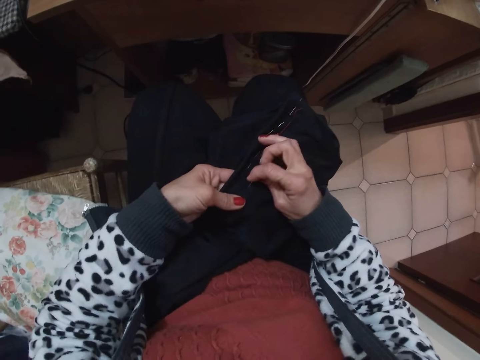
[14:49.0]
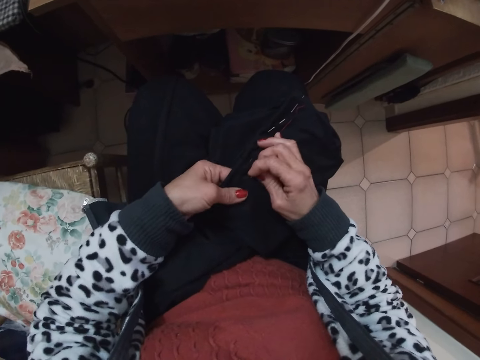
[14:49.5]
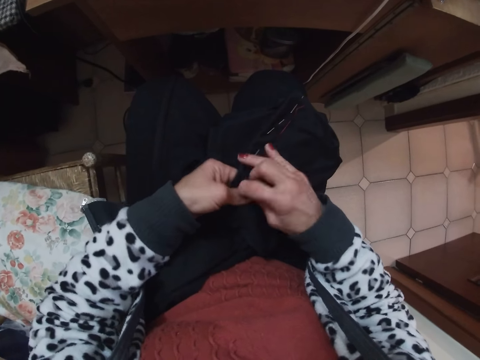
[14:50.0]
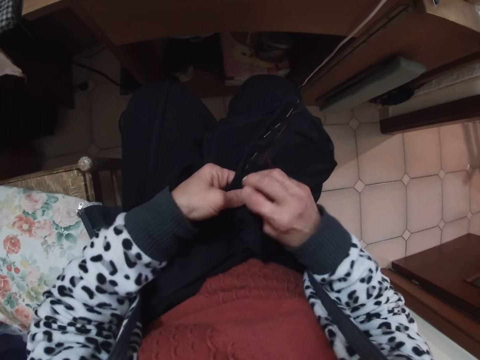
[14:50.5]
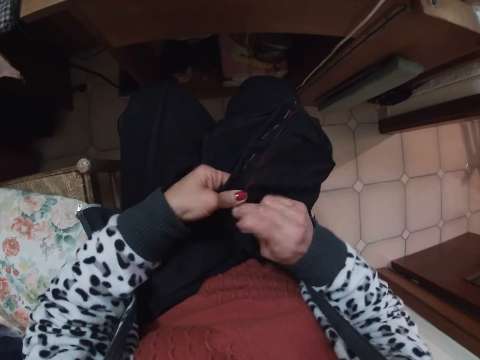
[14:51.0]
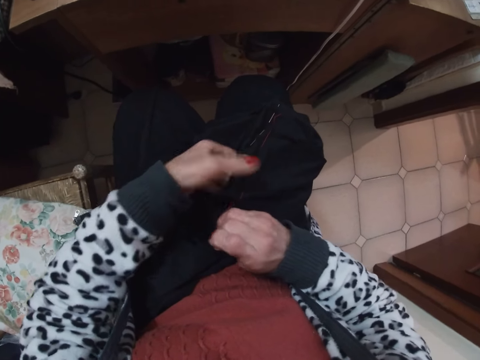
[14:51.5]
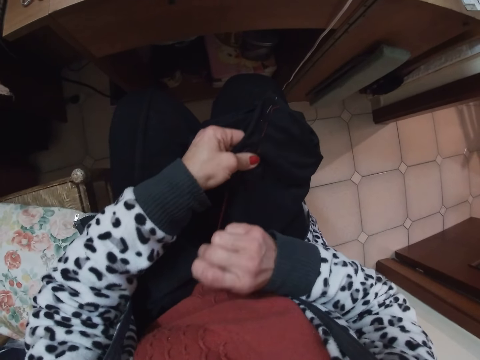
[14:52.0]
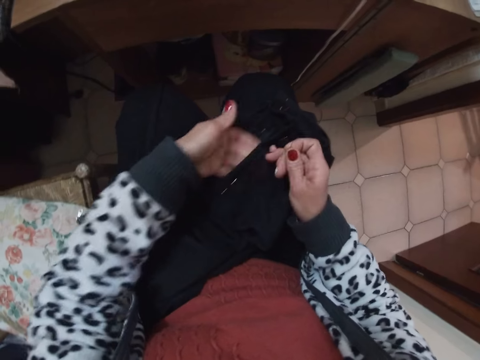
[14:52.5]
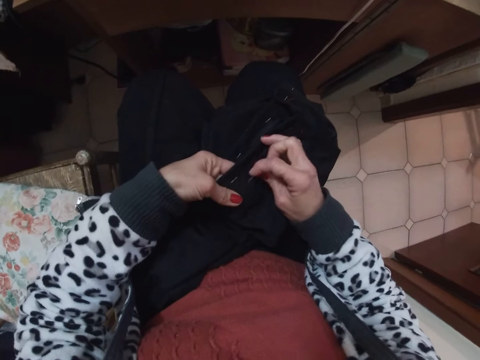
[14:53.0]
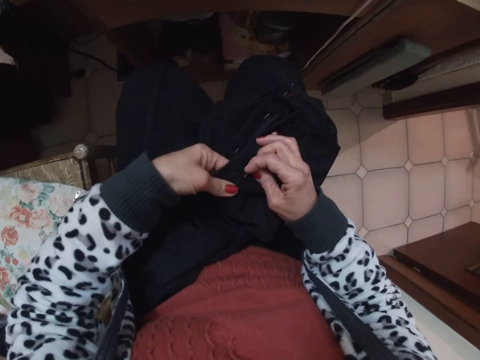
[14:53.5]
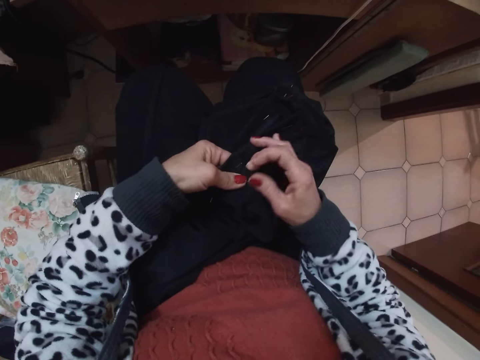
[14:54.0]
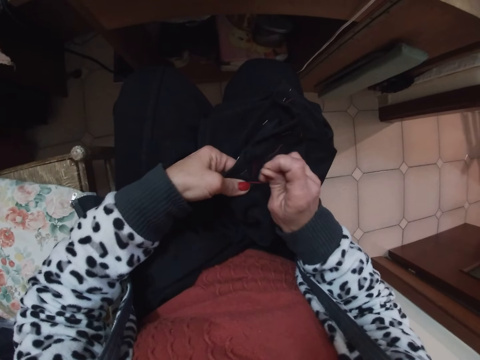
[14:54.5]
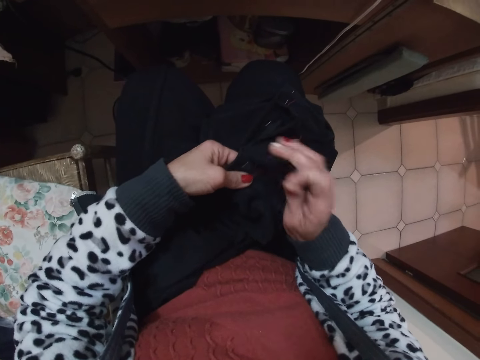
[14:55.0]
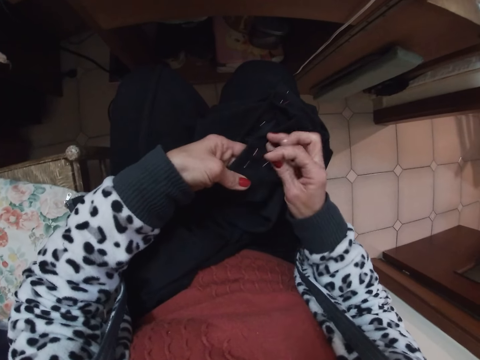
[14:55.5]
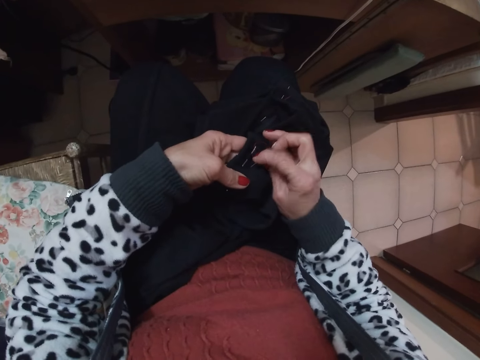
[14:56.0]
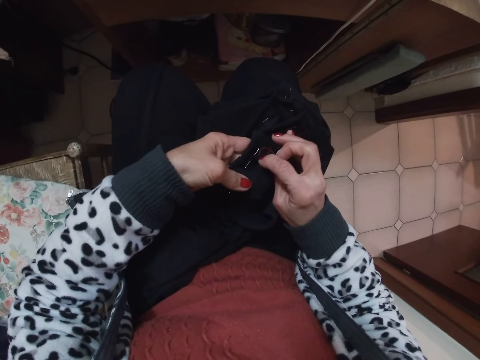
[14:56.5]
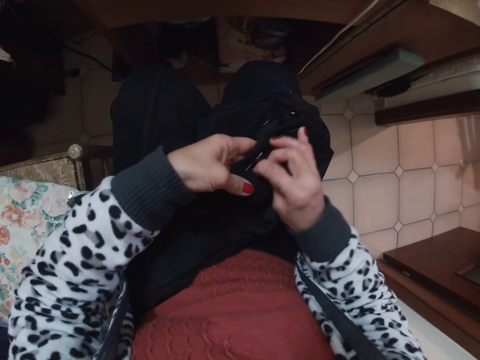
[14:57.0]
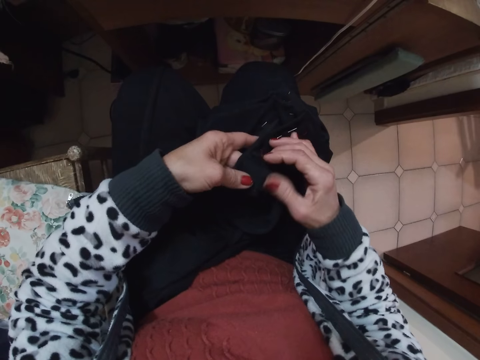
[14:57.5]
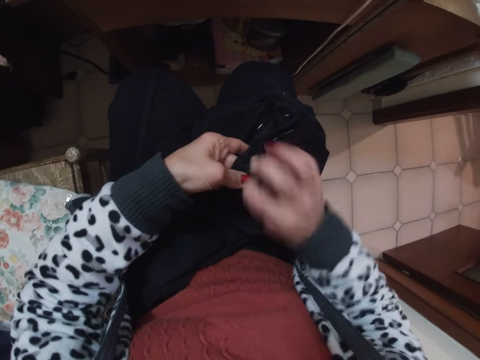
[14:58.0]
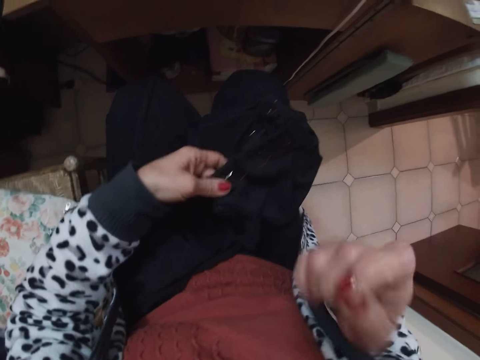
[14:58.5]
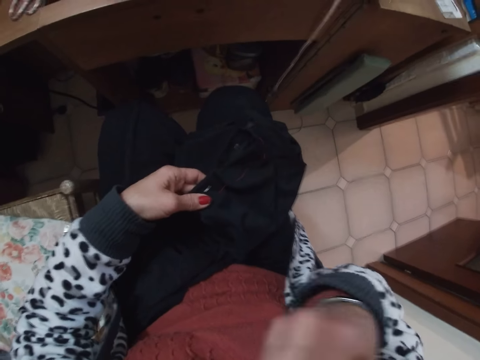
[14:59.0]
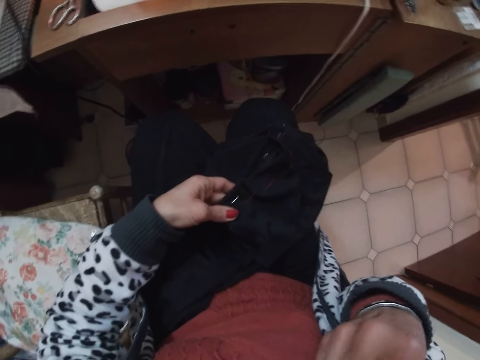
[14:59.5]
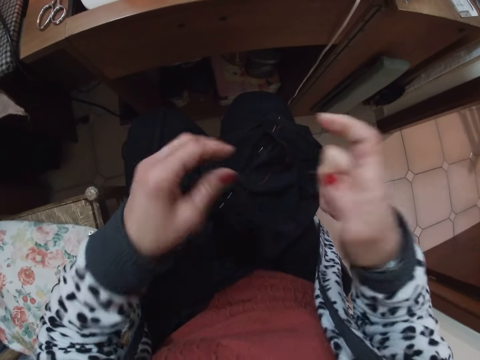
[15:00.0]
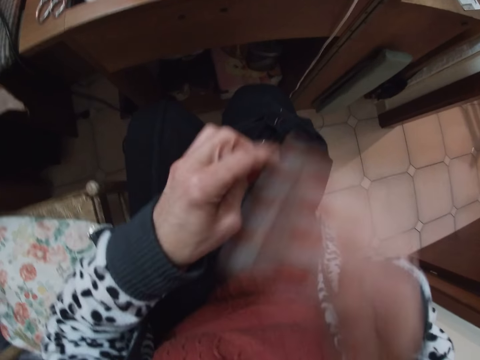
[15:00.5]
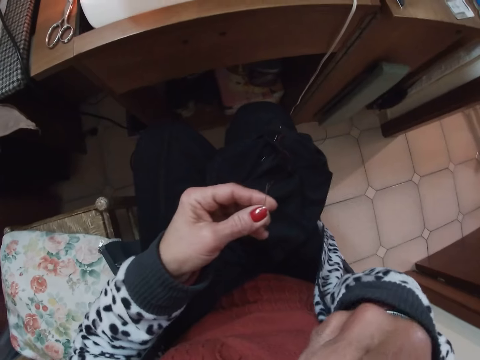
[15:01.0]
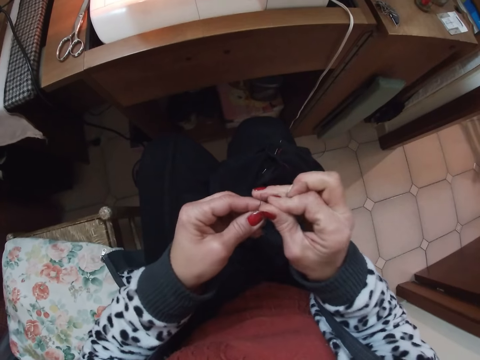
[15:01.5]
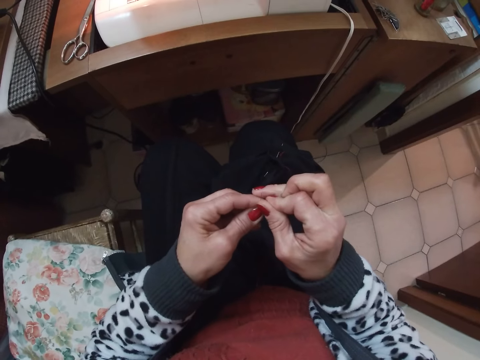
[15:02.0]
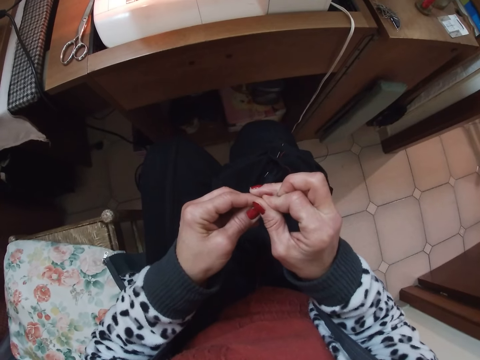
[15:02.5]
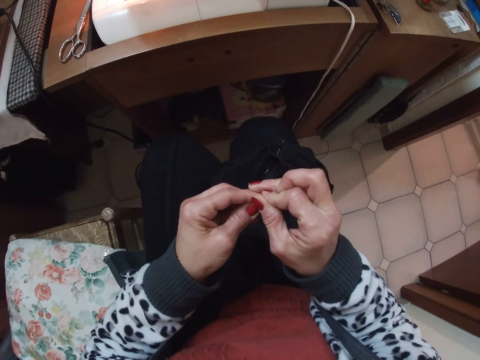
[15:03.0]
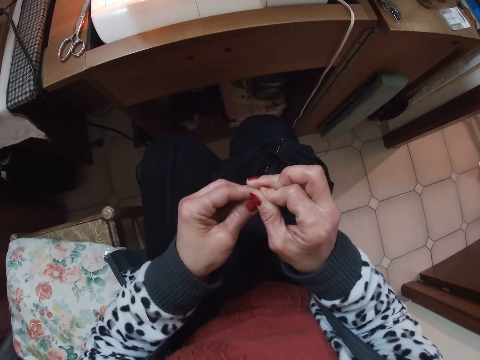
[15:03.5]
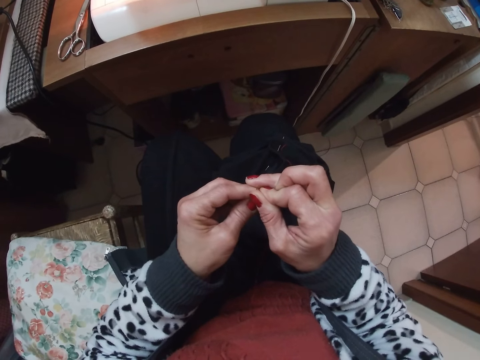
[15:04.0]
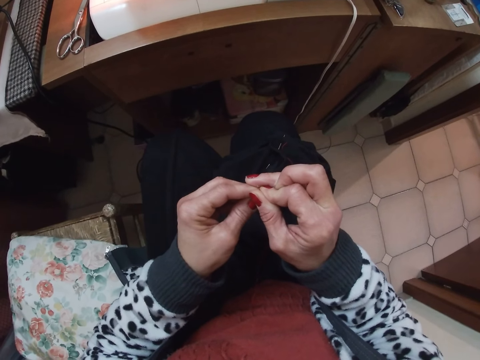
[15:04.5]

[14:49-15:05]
The camera wearer removes a hand from the garment. They hold the garment. They remove a hand from the garment. They hold the garment. They remove the needle from the garment. They remove a hand from the garment. They exchange the needle to the other hand. They fix the thread in the needle.

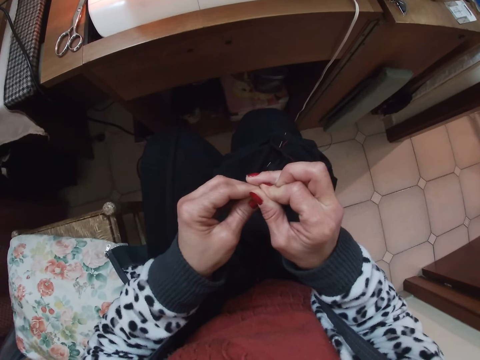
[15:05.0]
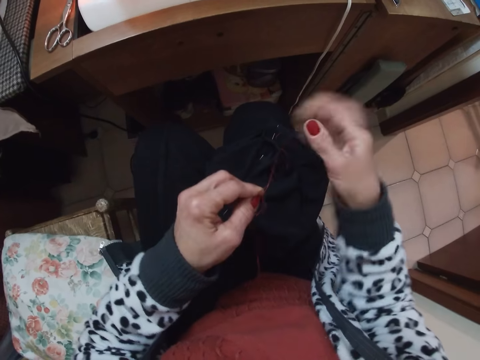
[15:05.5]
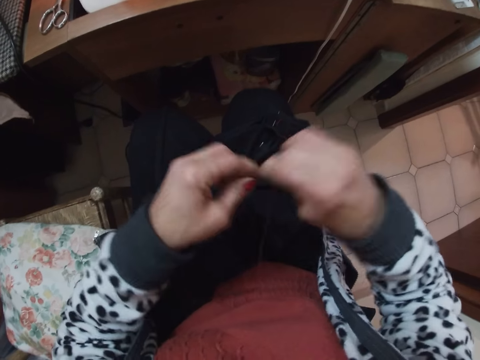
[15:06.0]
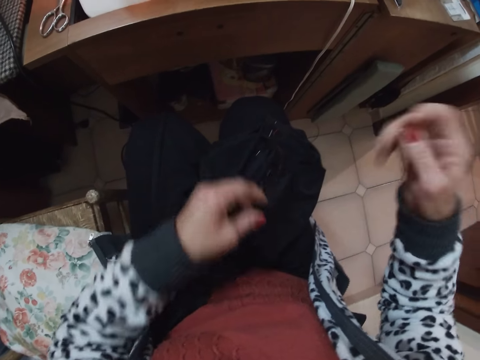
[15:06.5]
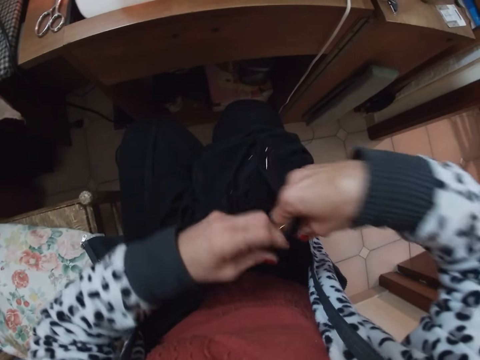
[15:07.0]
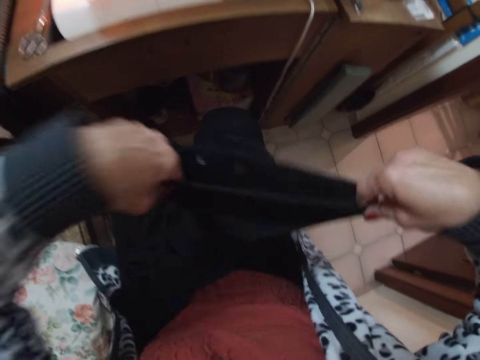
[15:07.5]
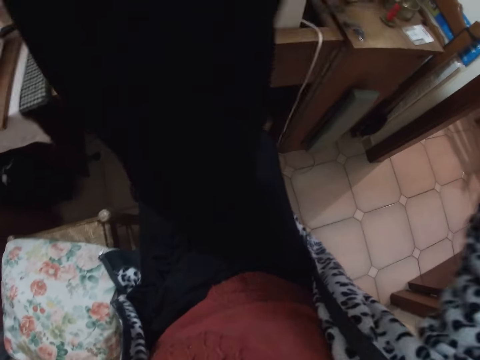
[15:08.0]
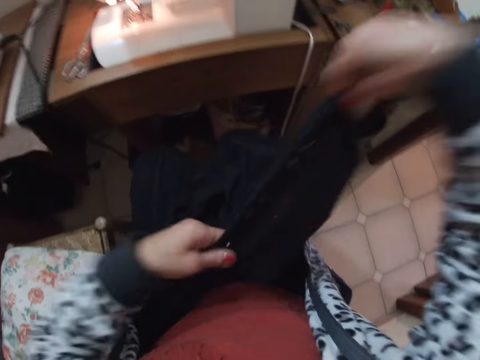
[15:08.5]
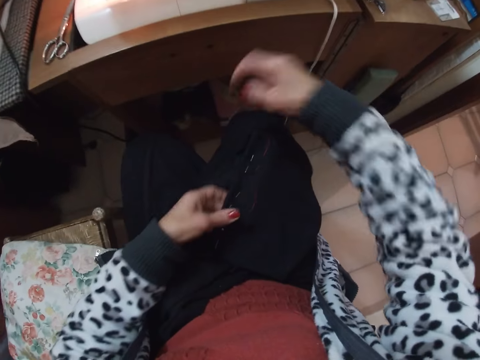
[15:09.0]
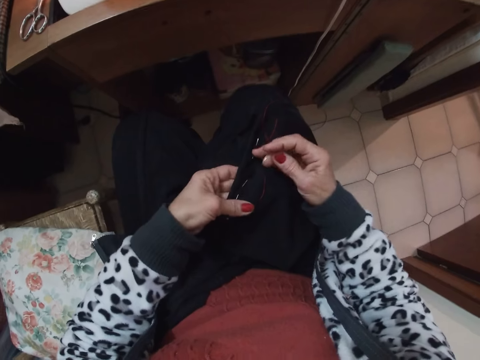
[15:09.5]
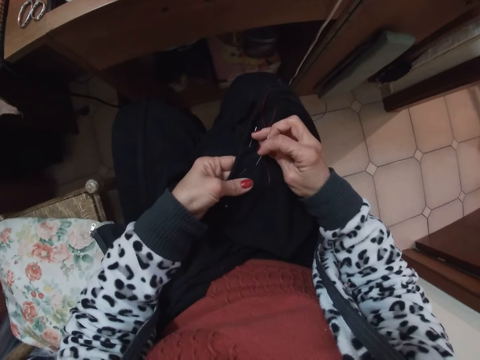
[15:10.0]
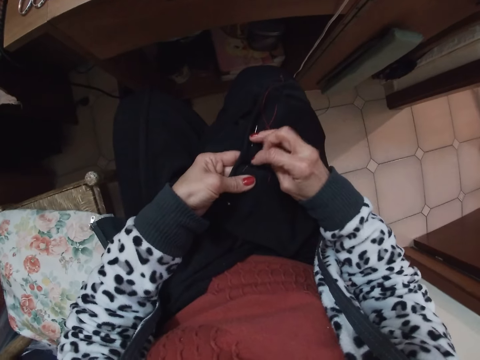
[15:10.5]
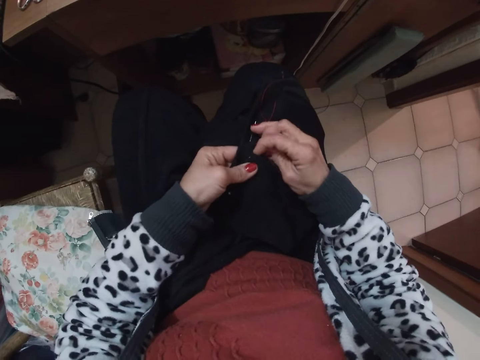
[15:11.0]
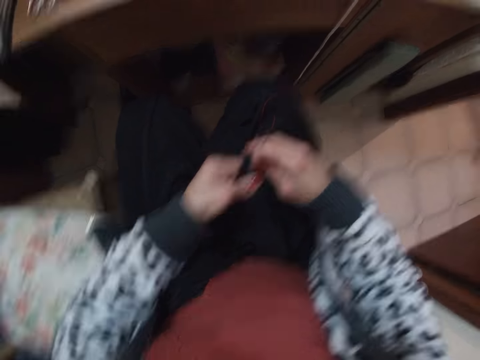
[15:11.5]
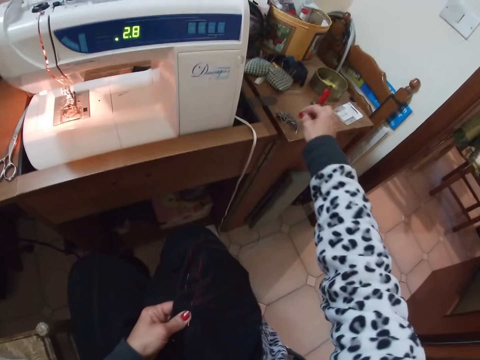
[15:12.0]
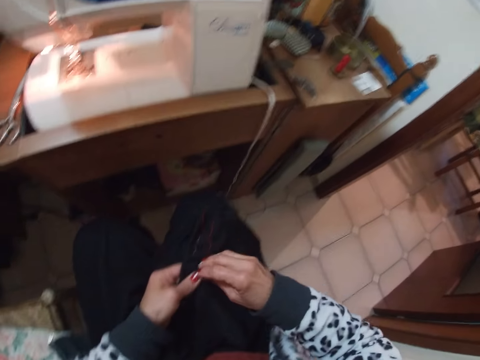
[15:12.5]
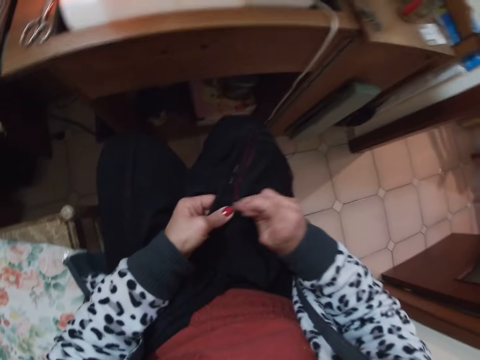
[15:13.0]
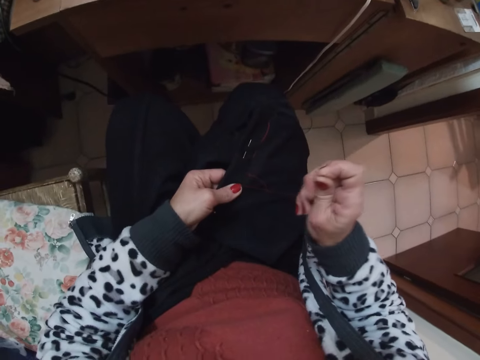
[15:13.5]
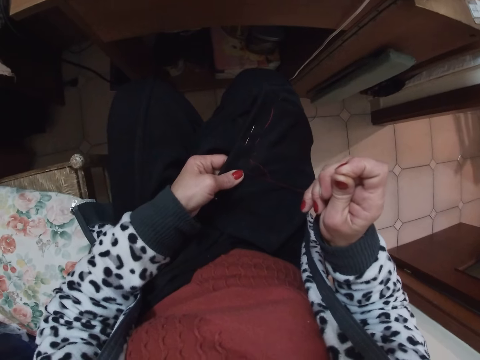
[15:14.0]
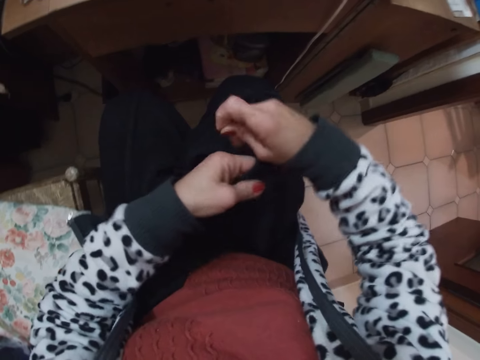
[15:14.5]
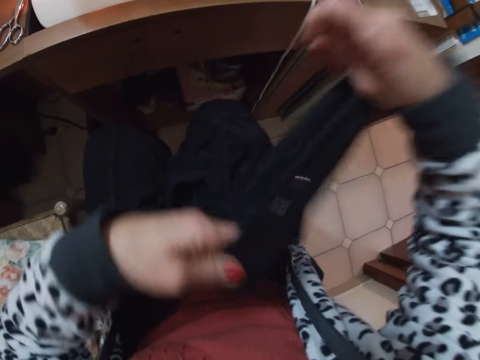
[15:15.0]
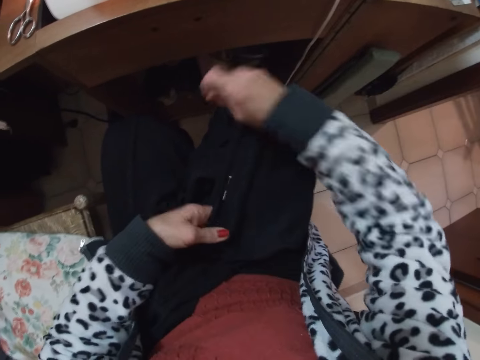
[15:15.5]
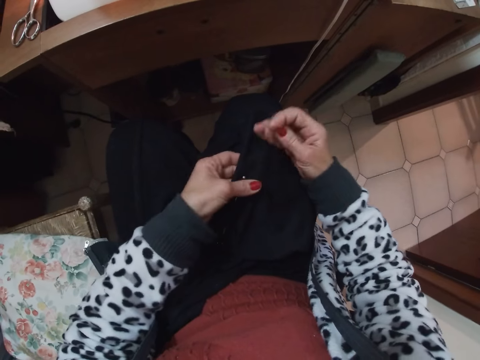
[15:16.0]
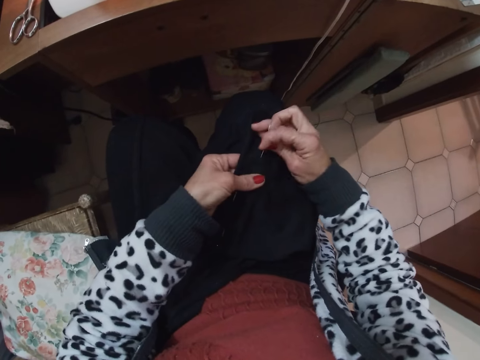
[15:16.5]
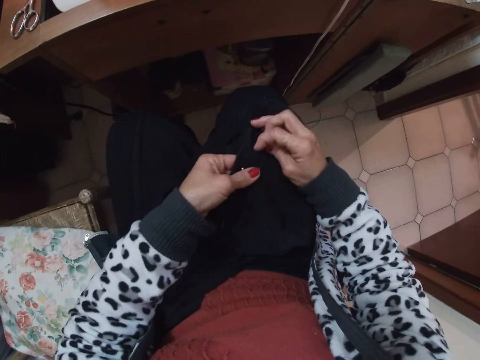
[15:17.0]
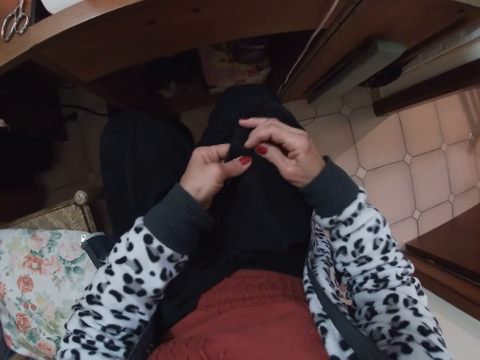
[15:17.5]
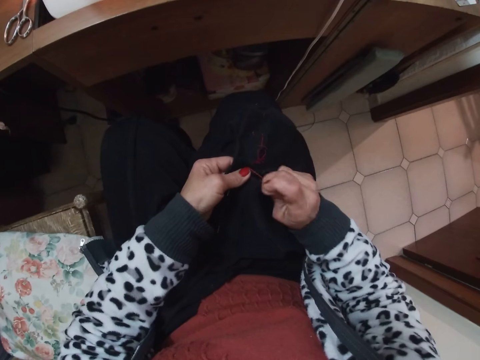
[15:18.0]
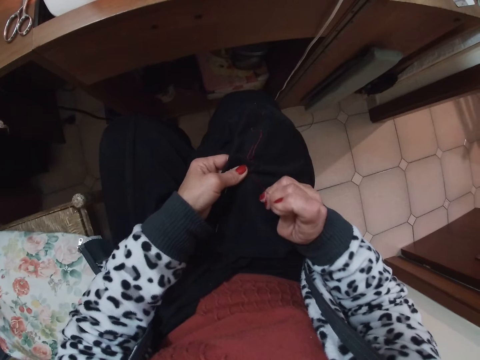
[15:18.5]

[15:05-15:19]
The camera wearer exchanges the needle to the other hand. She lifts the garment. She arranges the material with both hands. She puts the garment on the lap. She holds a different part of the garment. She sews the material with her hand. She pierces the garment. She puts a pin on the worktop. She hems. She lifts the garment. She puts the garment on the lap. She holds a different part of the garment. She stitches.
